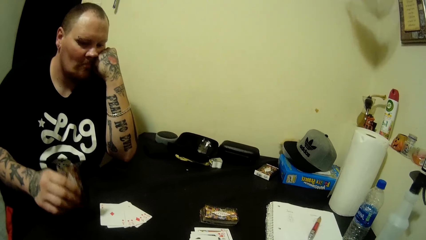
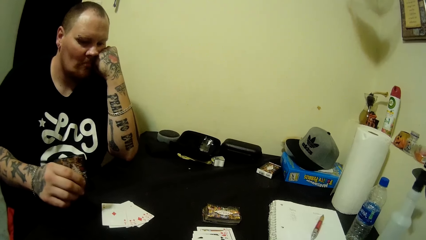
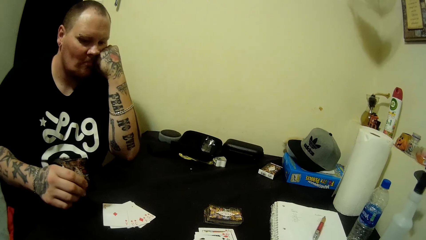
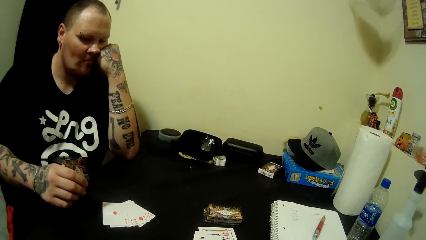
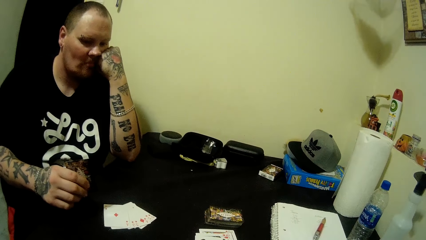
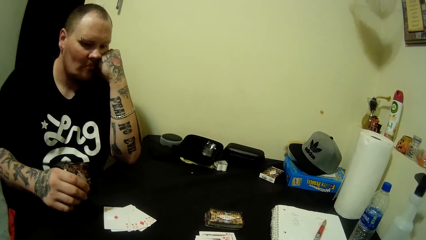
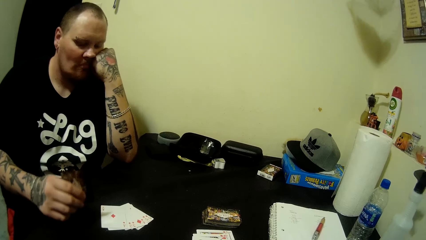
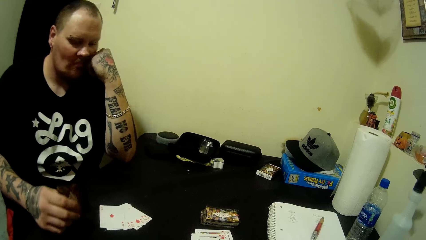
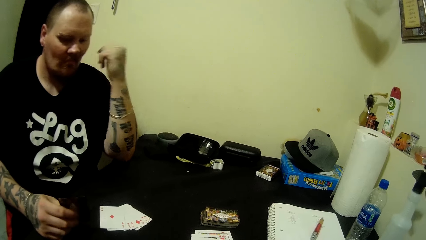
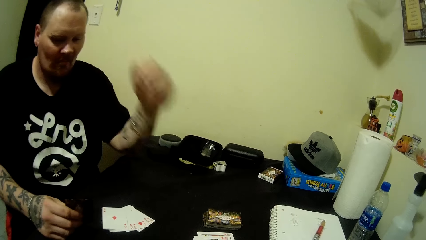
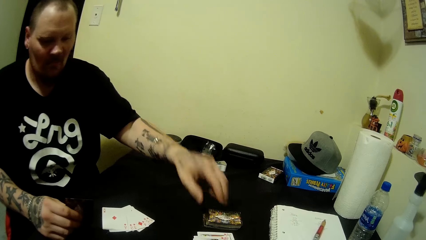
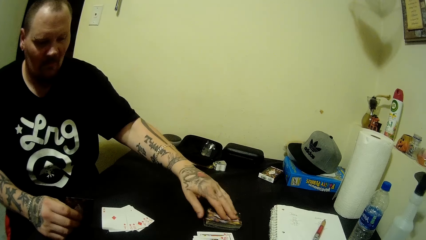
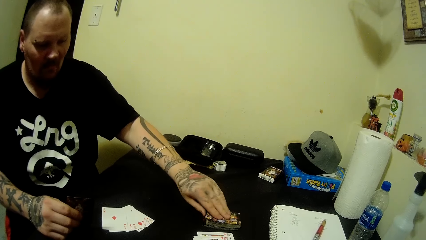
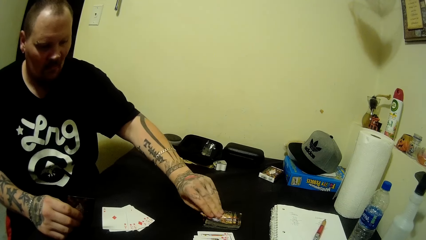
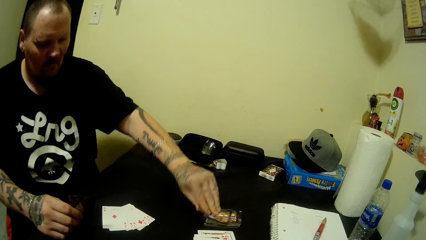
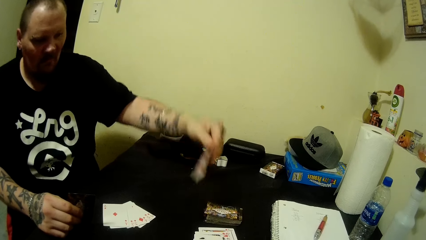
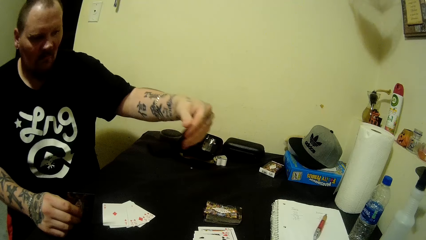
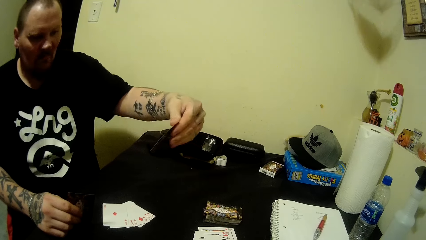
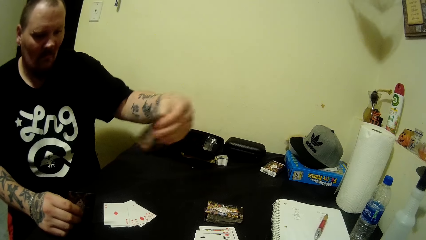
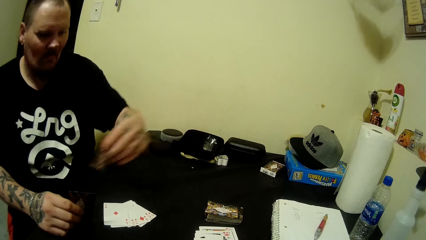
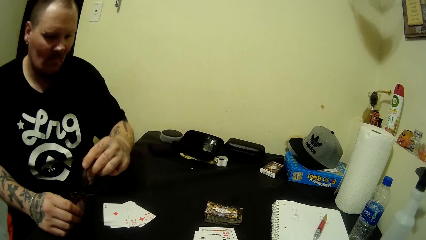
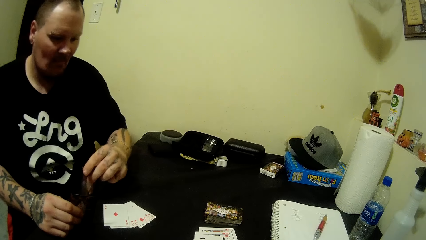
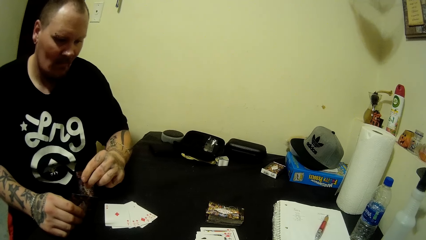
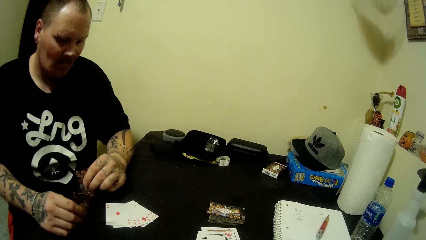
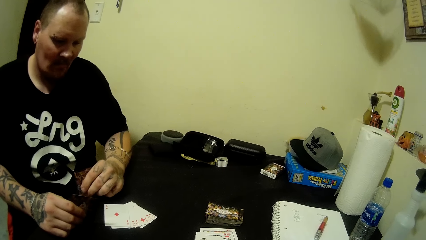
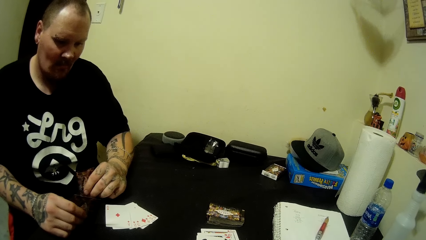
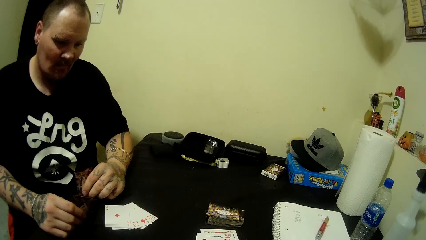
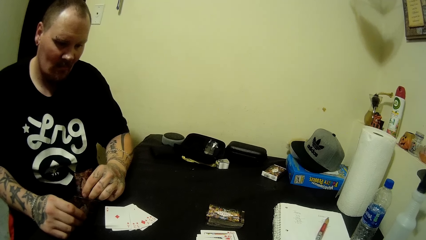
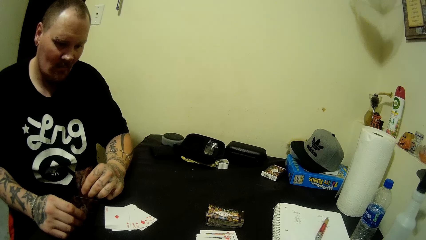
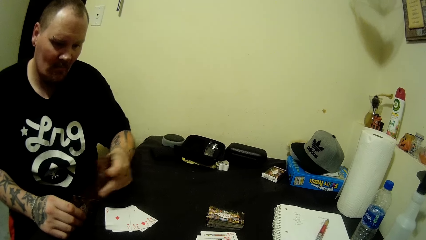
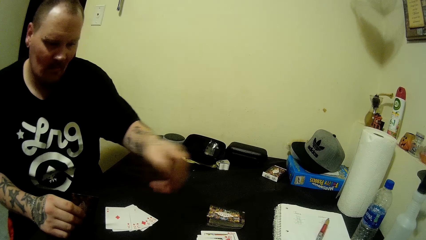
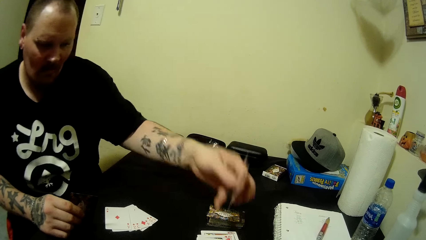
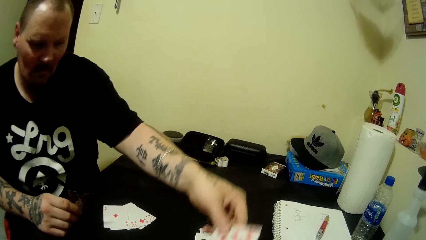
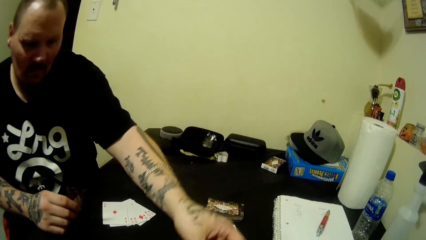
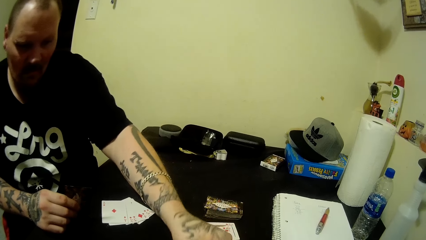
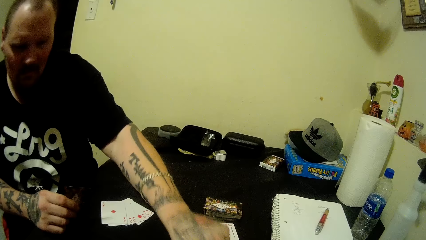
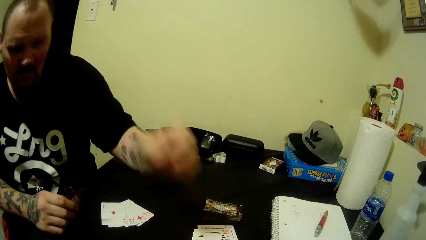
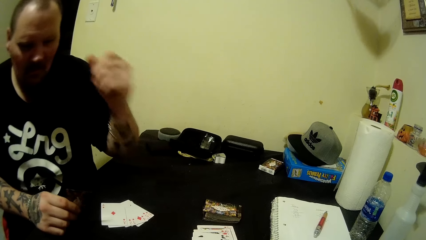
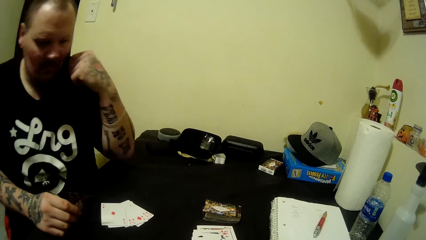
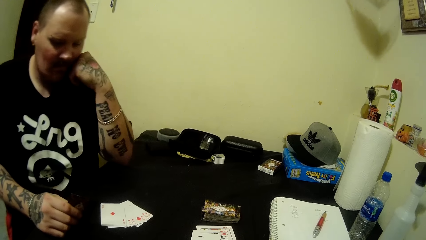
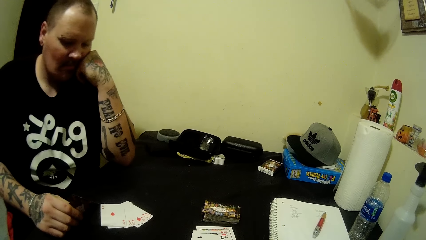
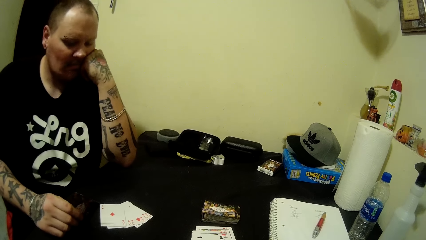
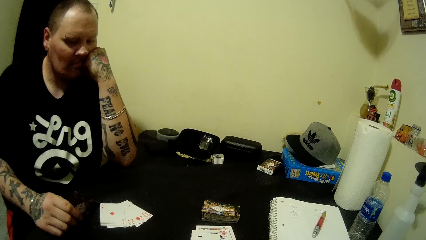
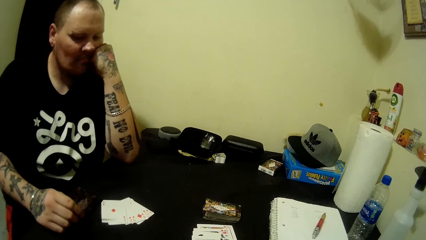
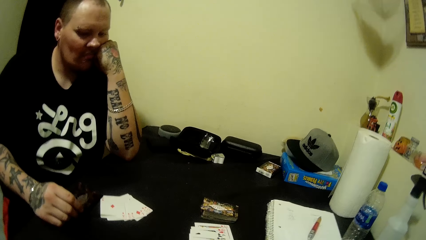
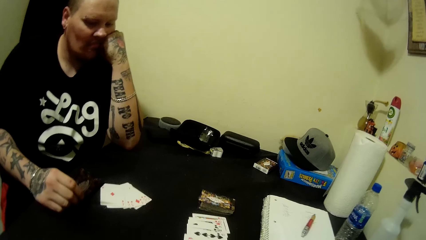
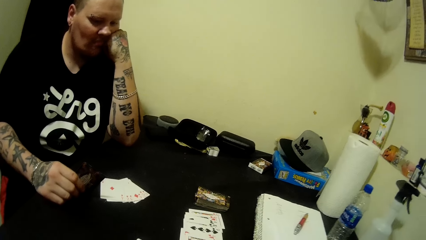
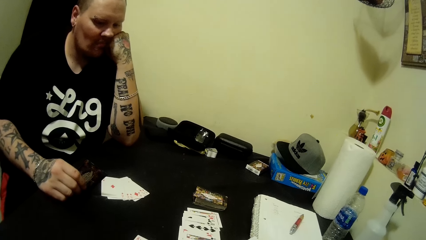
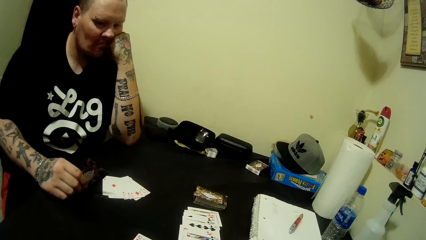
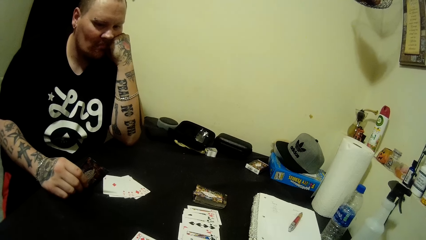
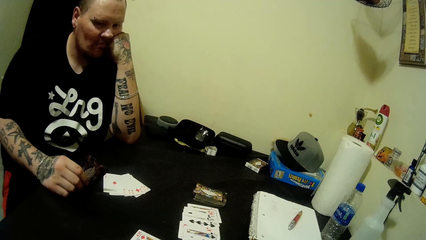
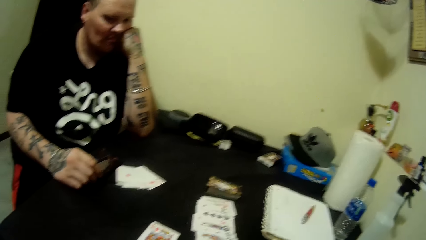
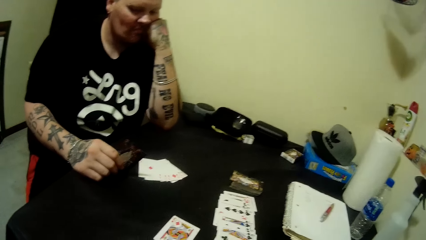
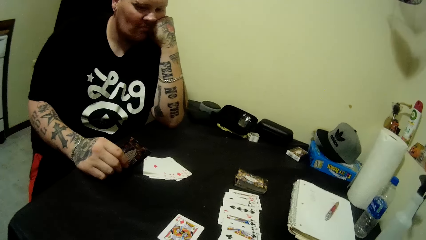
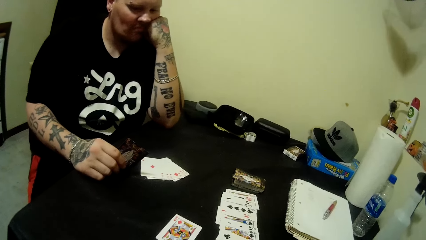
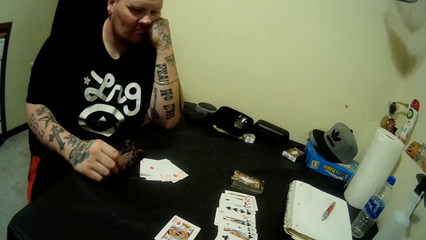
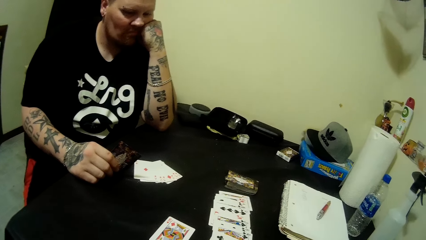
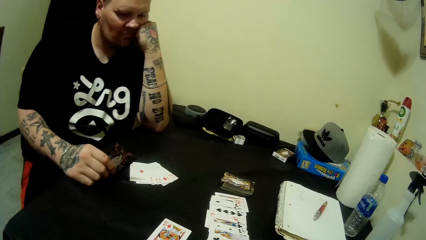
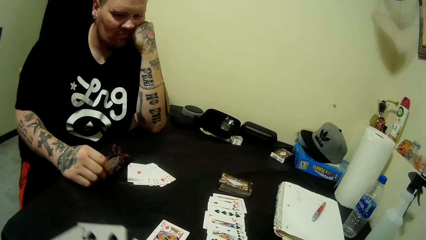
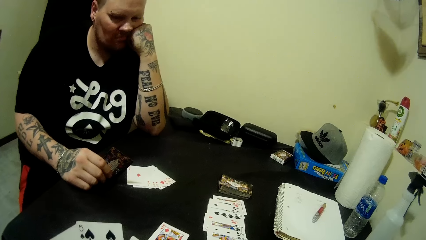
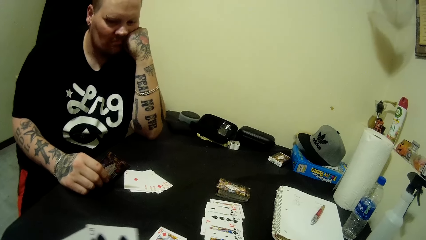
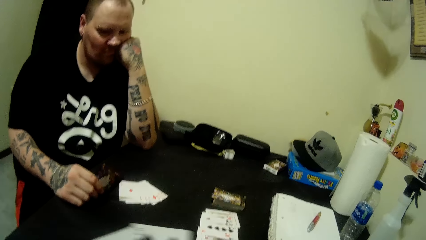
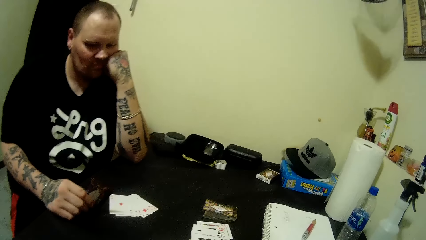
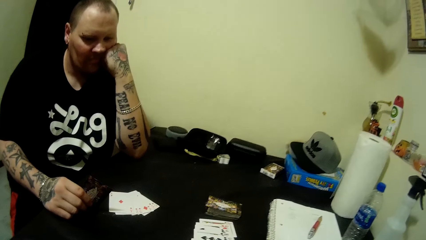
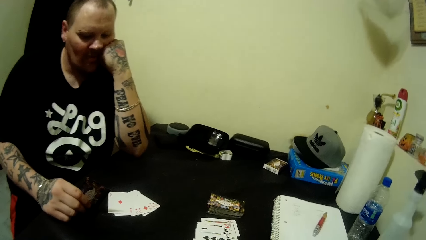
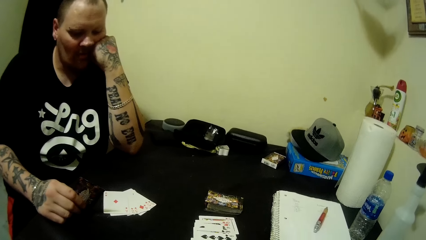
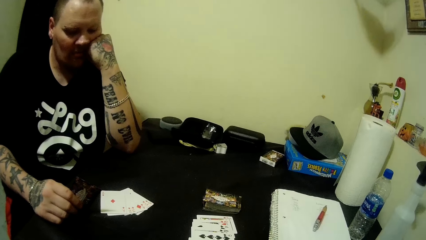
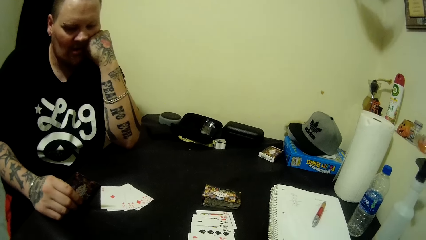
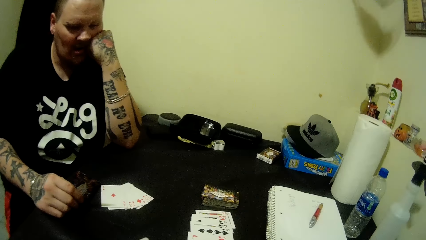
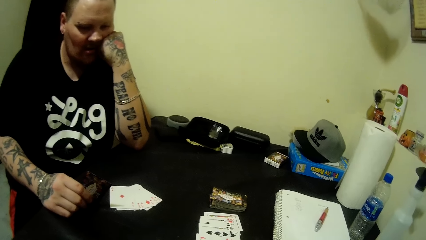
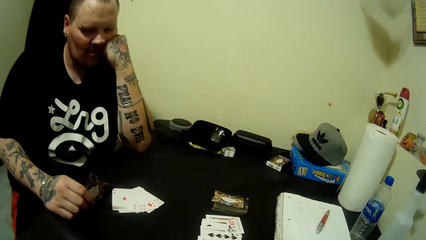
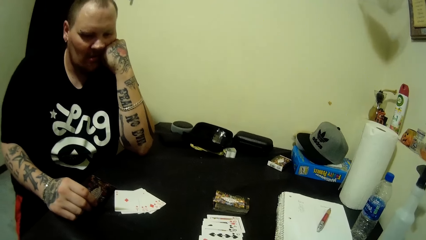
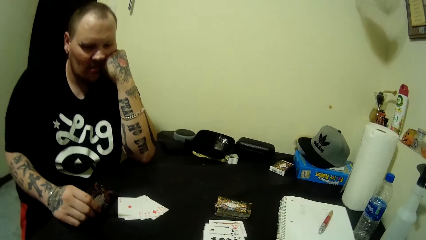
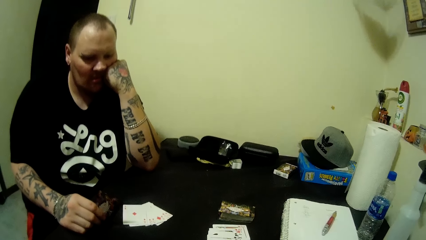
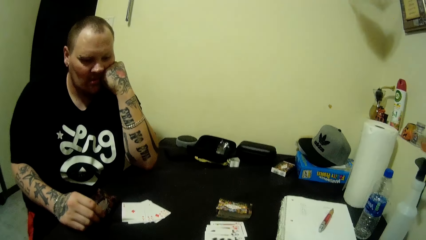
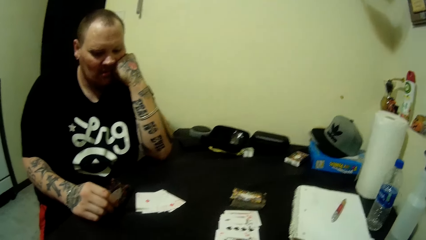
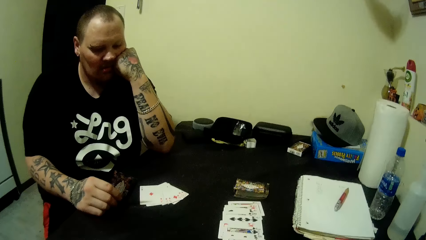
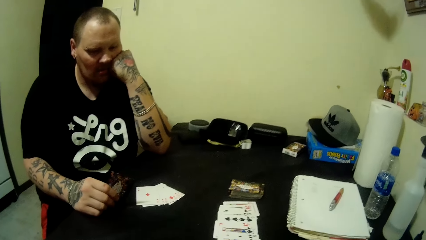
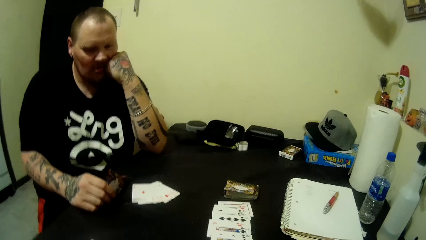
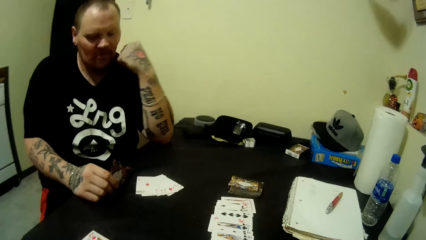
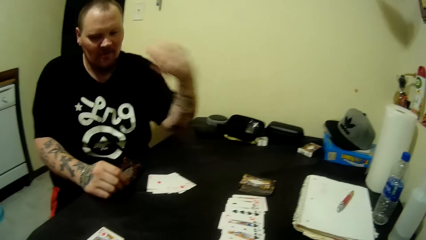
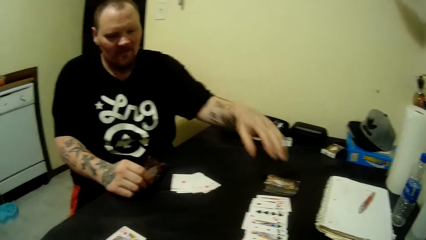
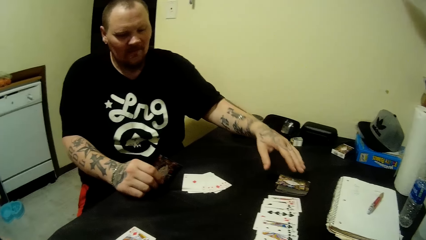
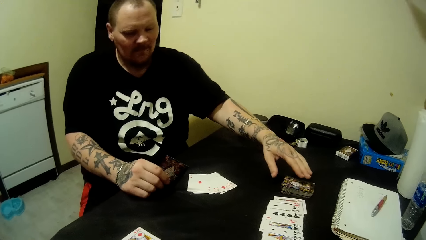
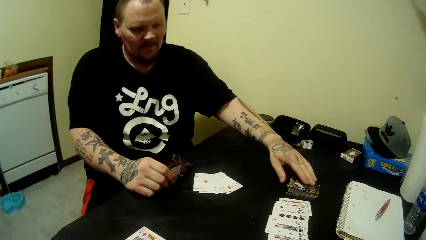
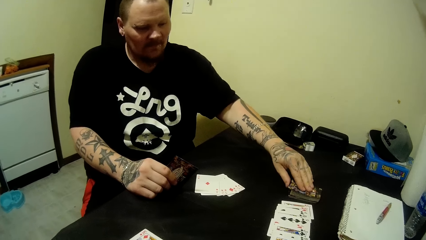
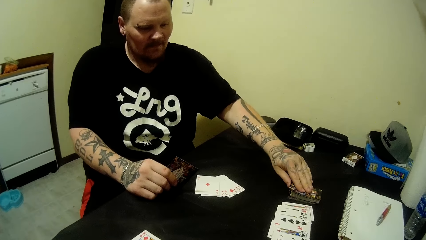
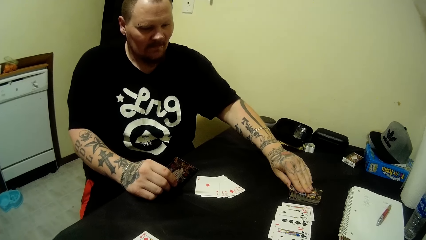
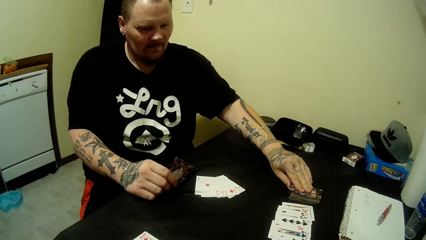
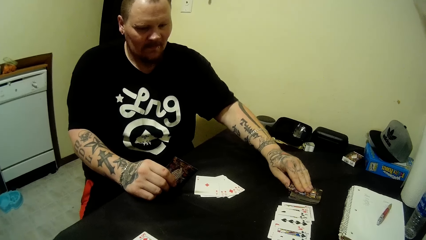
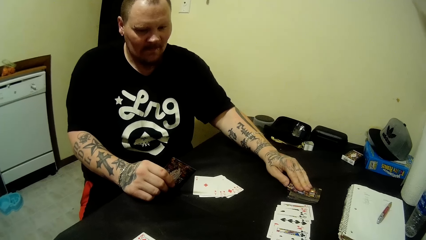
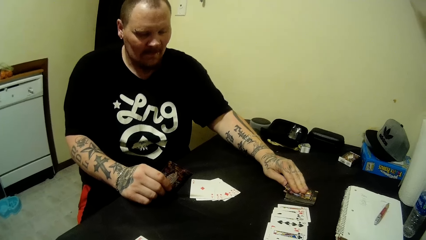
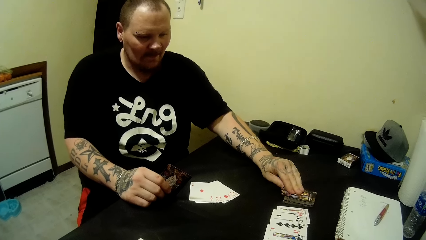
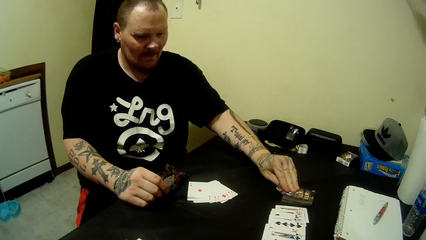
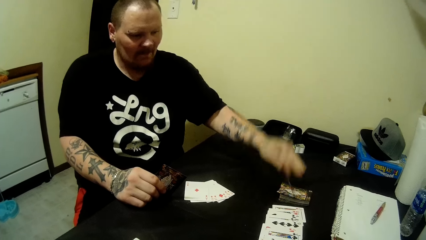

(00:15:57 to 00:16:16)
A man arranges playing cards in hand. The man picks a card on the table with his left hand. The man drops the card on the table with his left hand. The man rests his left hand on his face. The camera wearer puts a playing card on the table. The man picks a card on the table with his left hand.
